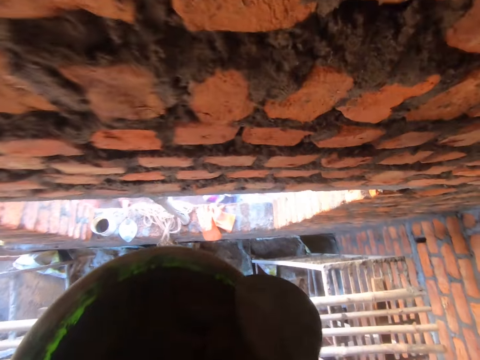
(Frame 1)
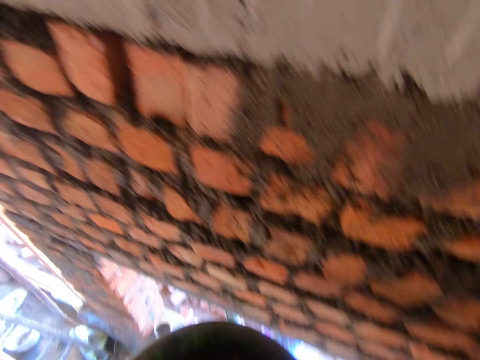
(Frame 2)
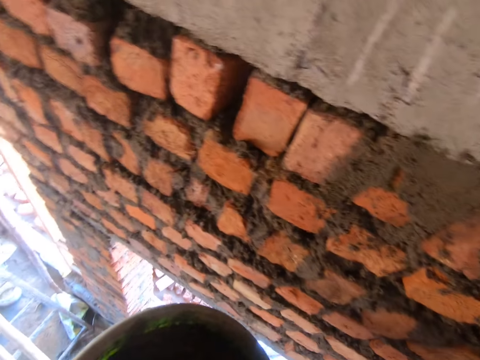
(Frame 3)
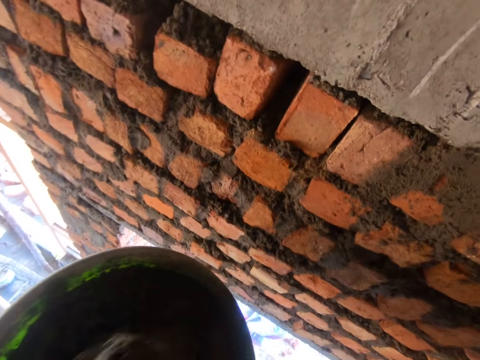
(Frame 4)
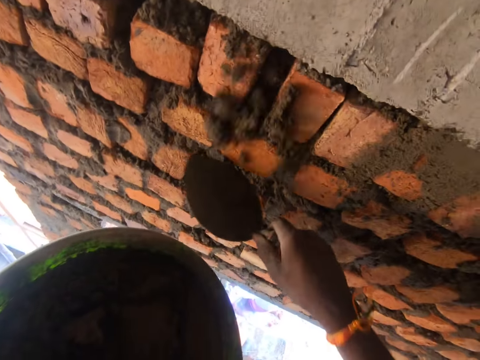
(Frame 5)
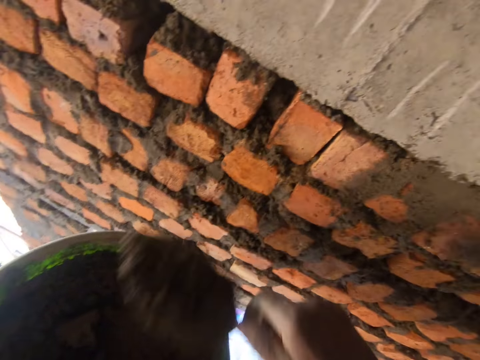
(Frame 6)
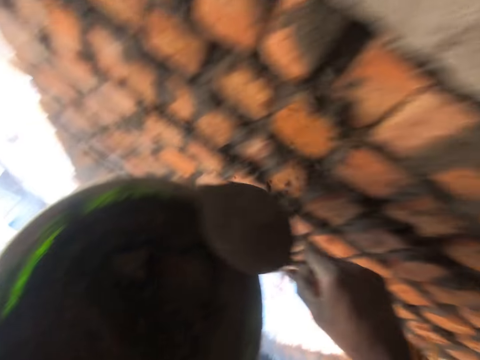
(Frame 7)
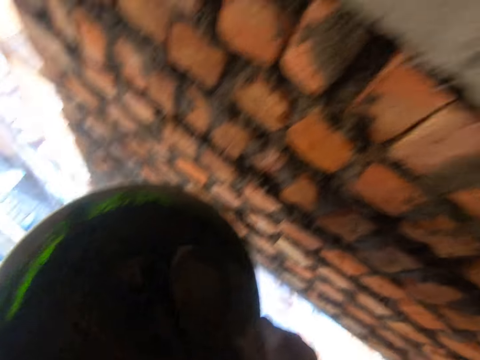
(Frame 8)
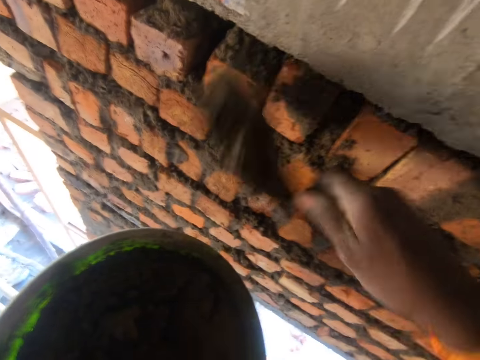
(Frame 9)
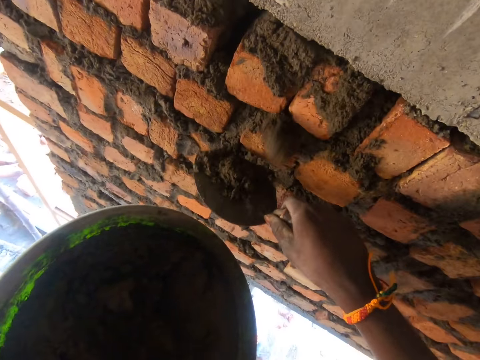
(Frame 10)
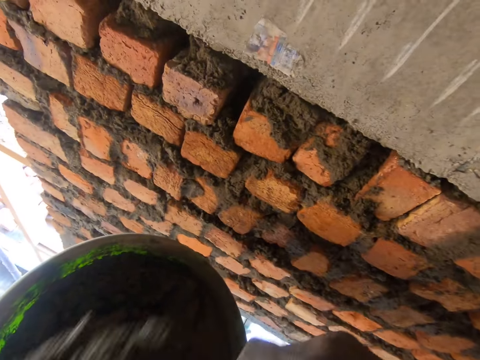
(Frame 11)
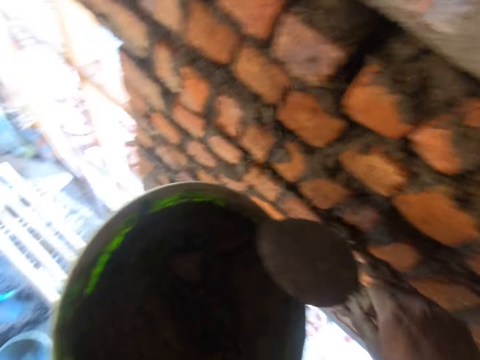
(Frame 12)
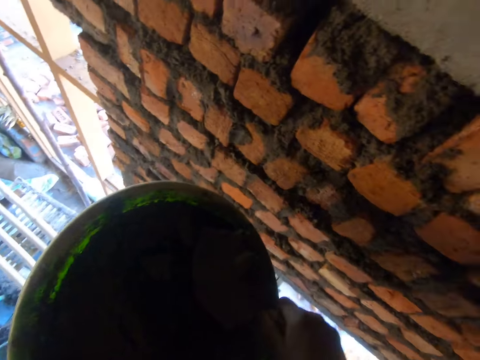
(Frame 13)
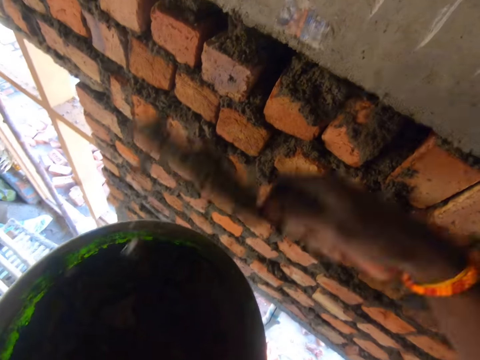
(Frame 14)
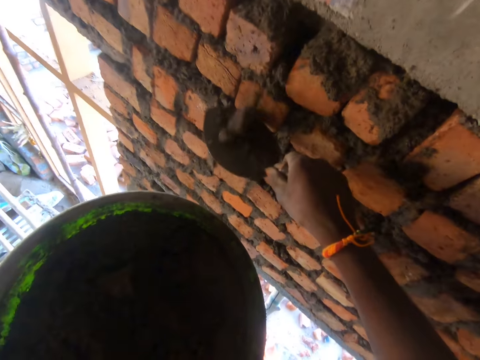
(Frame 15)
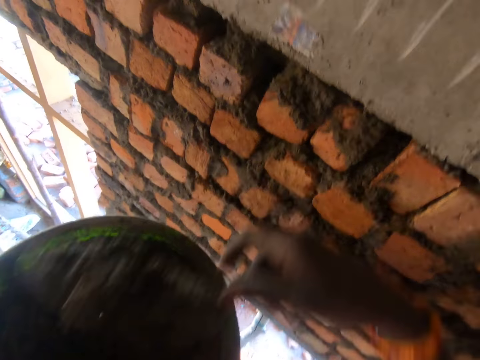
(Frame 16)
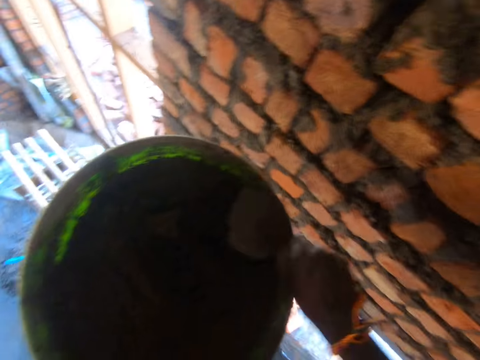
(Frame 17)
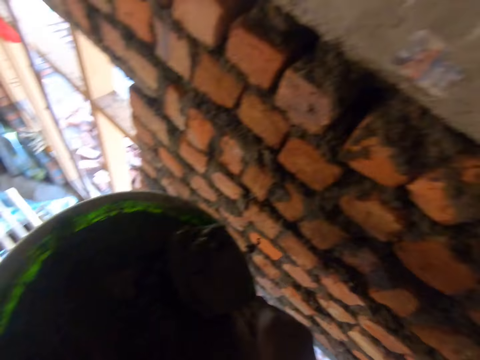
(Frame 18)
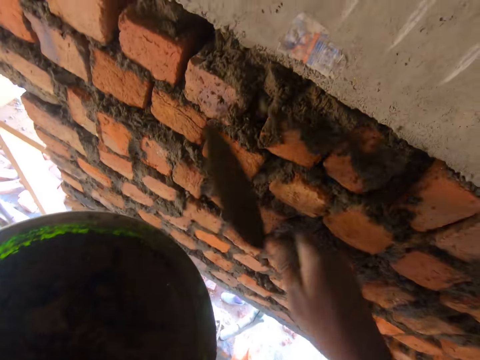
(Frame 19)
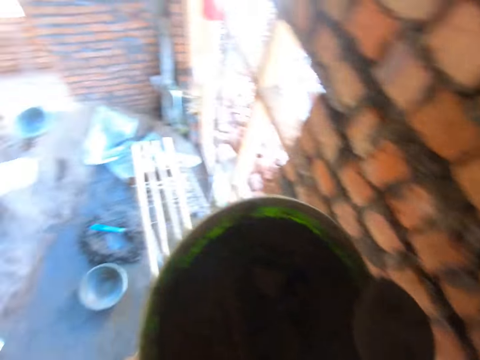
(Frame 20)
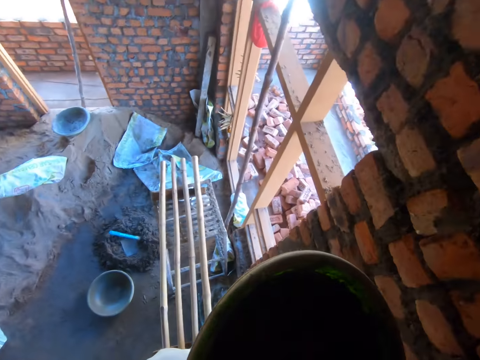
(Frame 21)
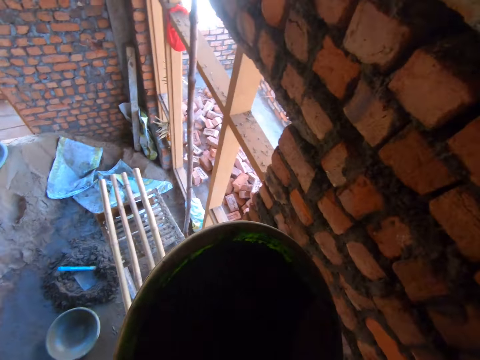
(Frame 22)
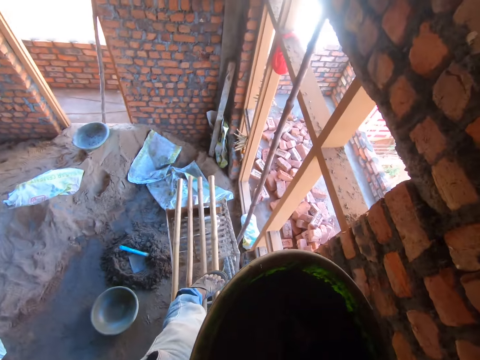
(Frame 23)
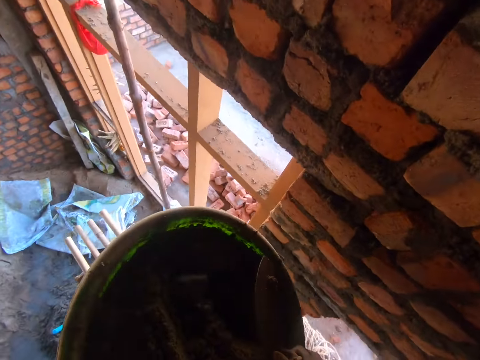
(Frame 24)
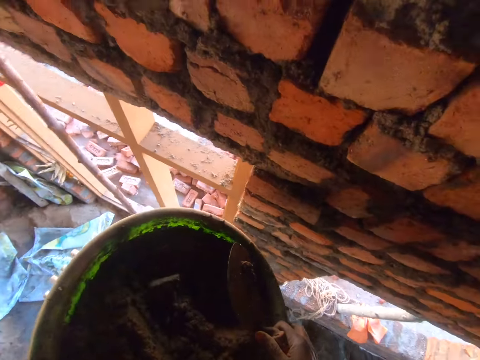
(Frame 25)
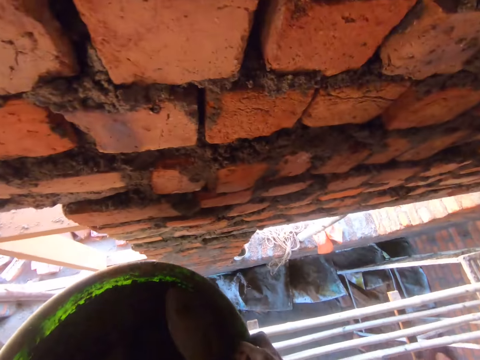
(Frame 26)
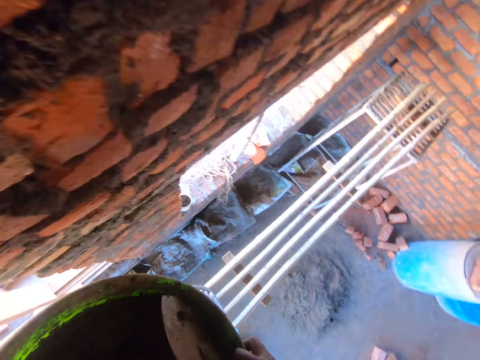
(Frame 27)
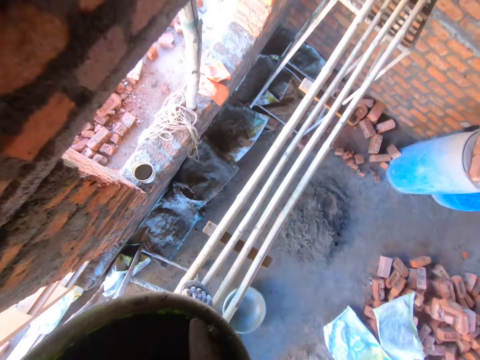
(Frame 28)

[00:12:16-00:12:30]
The camera wearer scoops the plaster from the mortar tray with a trowel. They plaster the wall. They scoop the plaster from the tray with the trowel. They plaster the wall. They scoop the plaster from the tray with the trowel. They plaster the wall. They scoop the plaster from the tray with the trowel. They plaster the wall. They scoop the plaster from the tray with the trowel. They look around and walk along the stand.

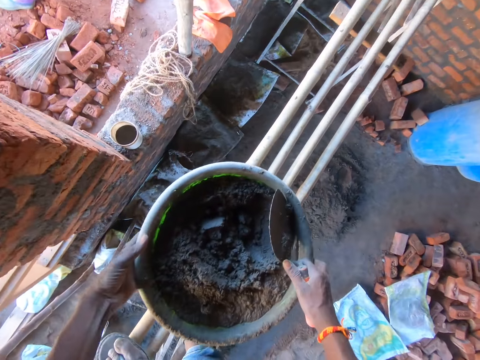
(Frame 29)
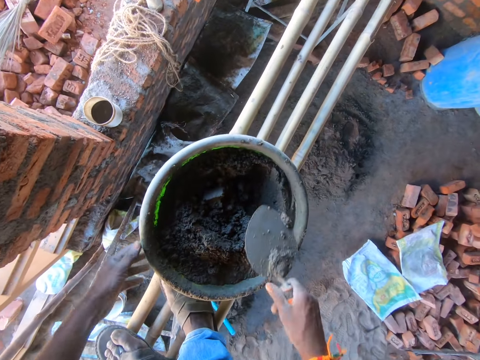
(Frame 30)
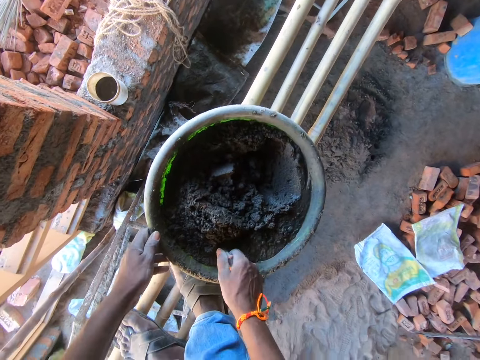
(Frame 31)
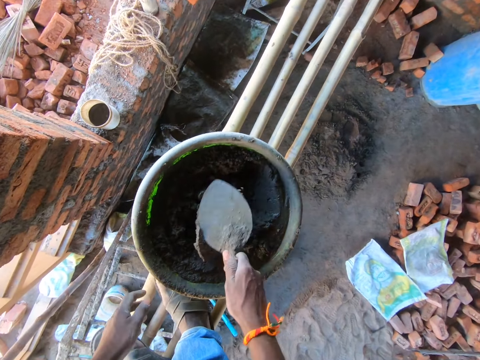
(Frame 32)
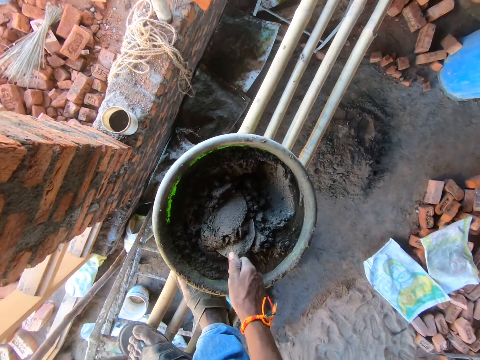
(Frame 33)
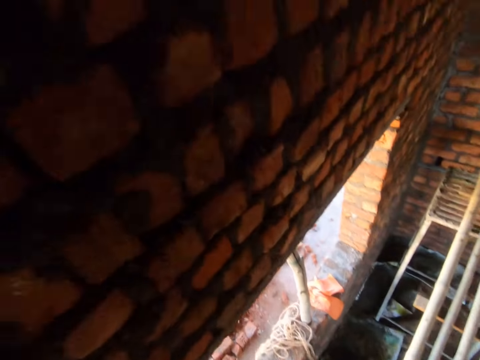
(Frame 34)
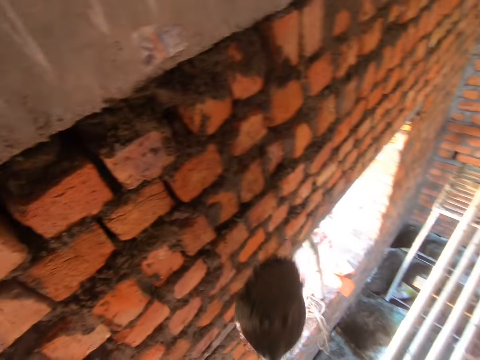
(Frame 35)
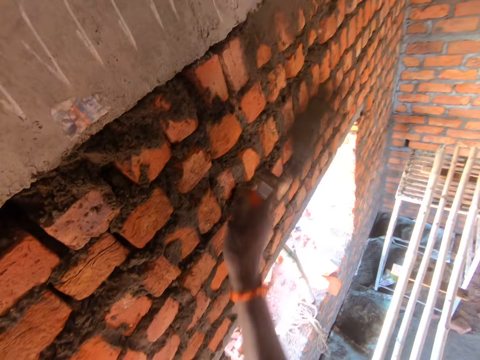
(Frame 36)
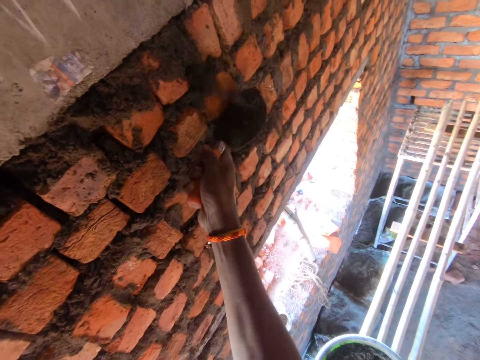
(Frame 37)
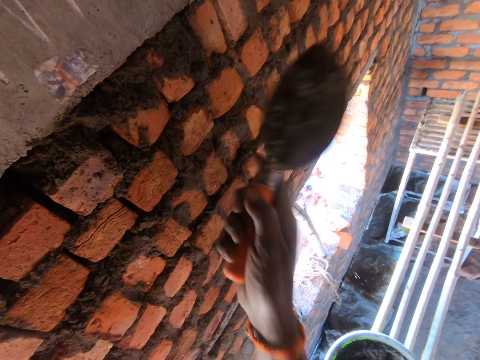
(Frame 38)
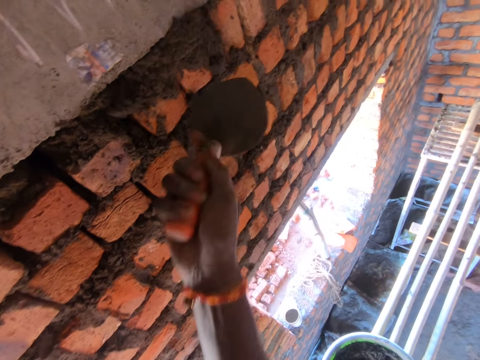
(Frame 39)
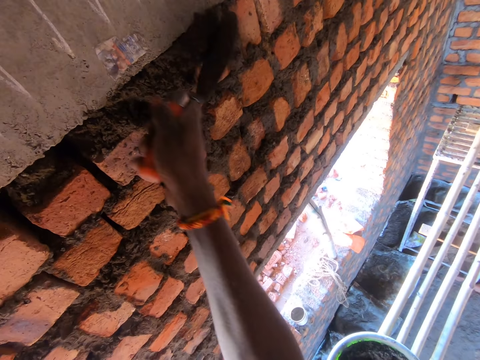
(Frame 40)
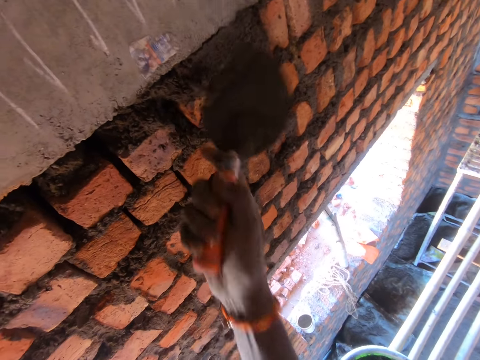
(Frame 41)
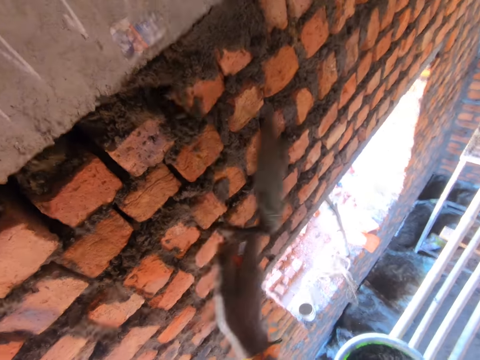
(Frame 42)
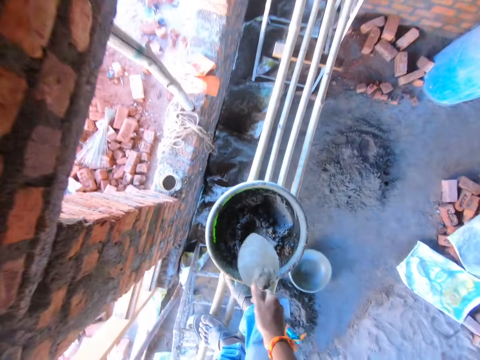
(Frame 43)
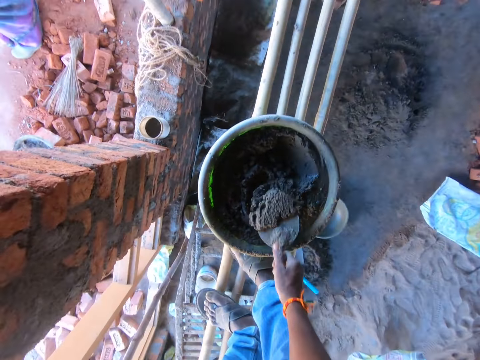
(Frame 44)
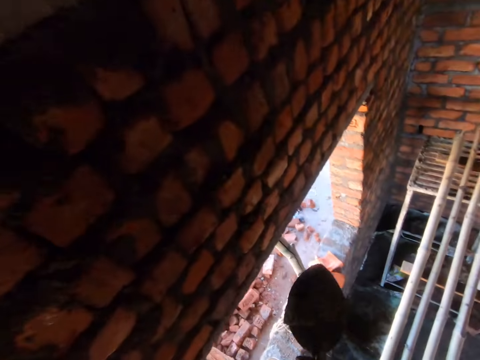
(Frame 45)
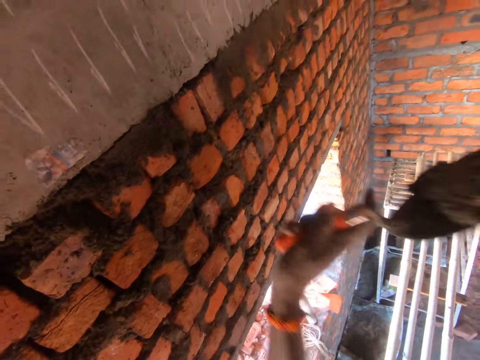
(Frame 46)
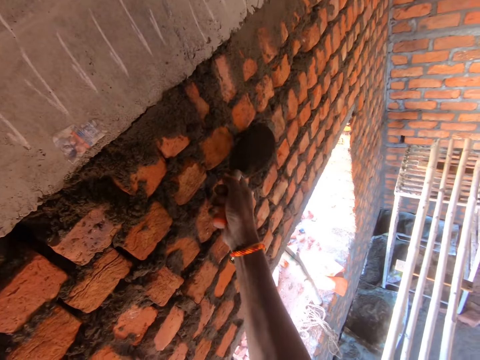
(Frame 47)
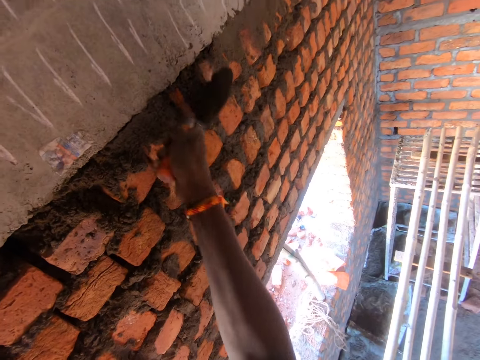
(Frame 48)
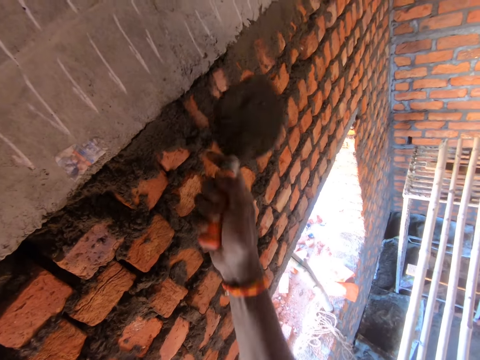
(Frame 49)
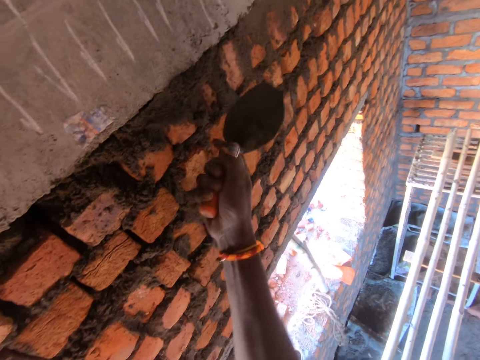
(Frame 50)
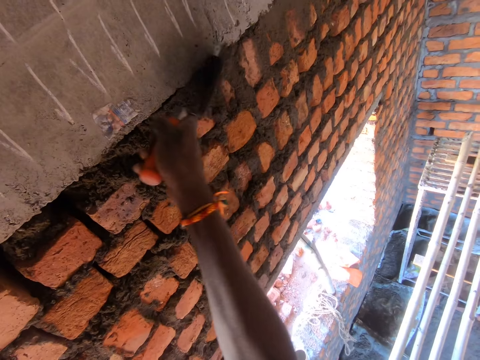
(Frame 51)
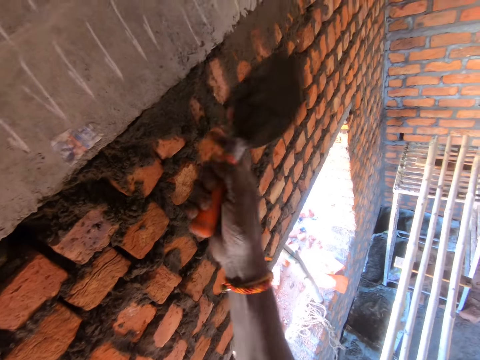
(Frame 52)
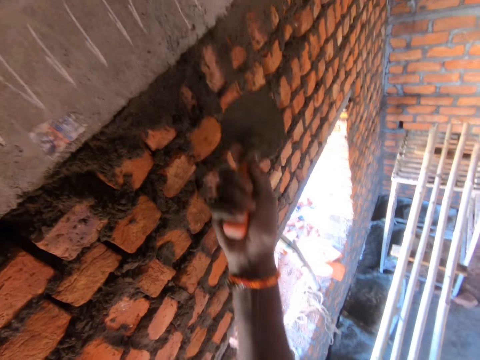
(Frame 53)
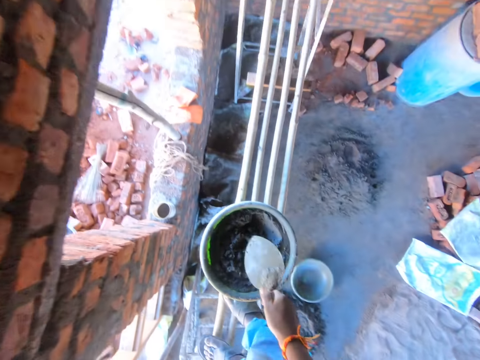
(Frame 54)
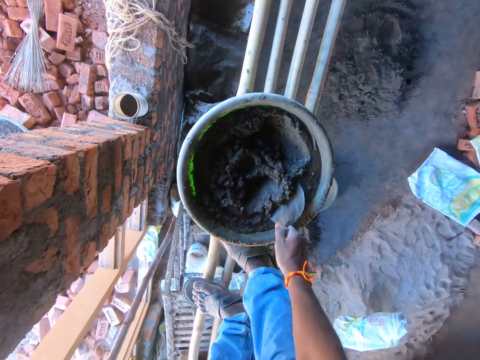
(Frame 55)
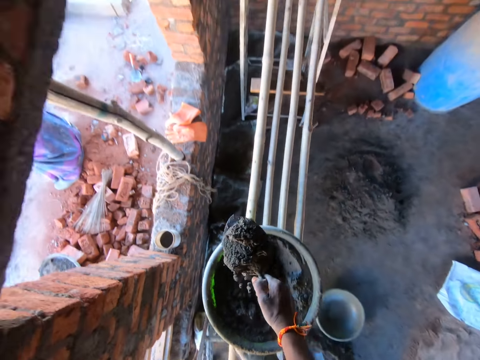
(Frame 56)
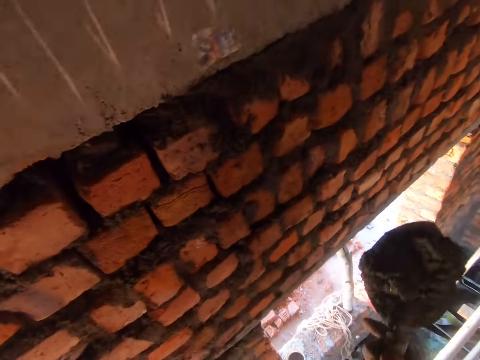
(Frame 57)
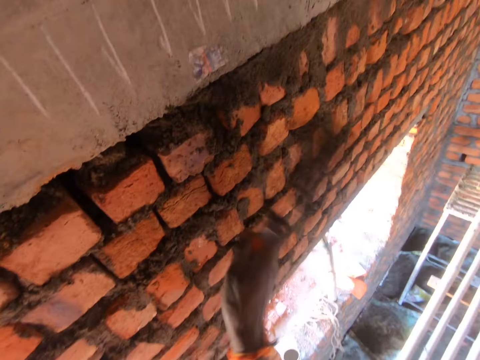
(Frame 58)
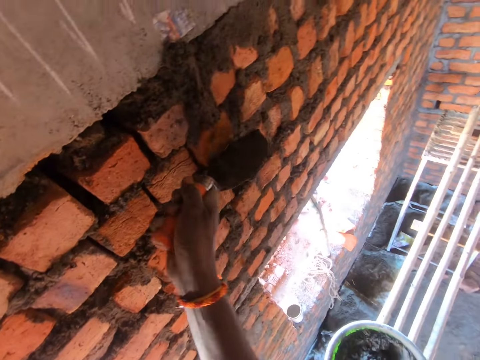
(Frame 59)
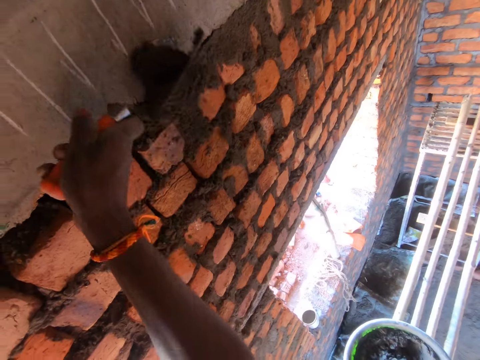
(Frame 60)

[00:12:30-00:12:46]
The camera wearer puts the mortar tray on the ladder or stand. They scoop the plaster from the tray with a trowel. They plaster the wall. They scoop the plaster from the tray with the trowel. They plaster the wall. They scoop the plaster from the tray with the trowel. They plaster the wall.
